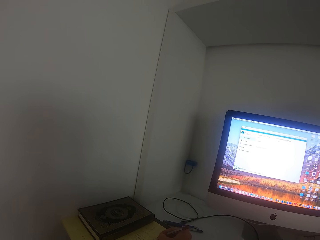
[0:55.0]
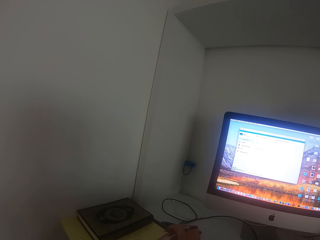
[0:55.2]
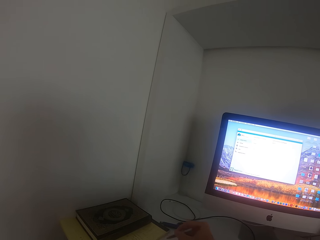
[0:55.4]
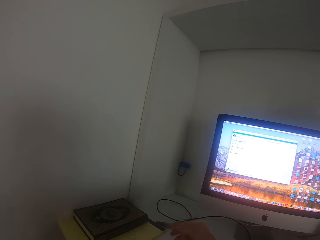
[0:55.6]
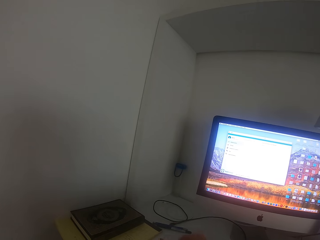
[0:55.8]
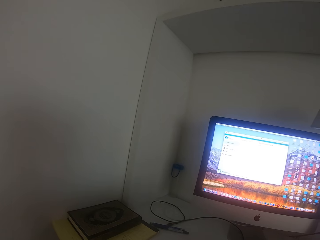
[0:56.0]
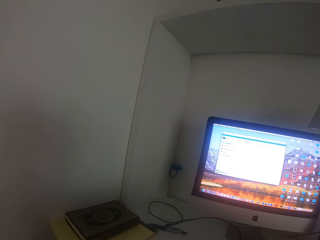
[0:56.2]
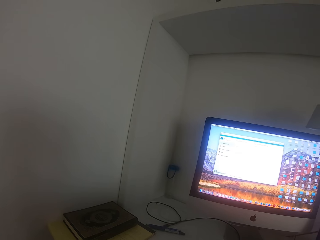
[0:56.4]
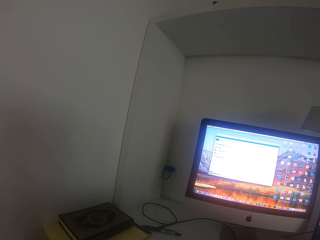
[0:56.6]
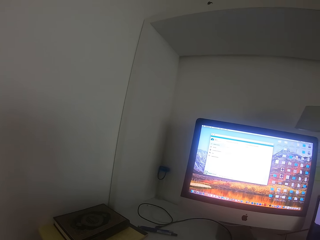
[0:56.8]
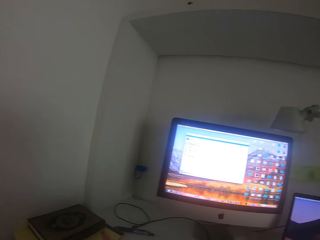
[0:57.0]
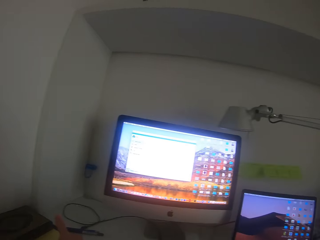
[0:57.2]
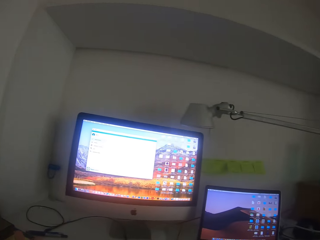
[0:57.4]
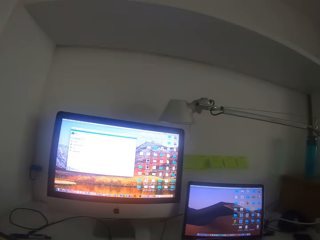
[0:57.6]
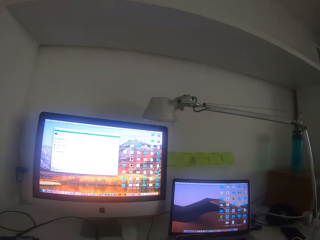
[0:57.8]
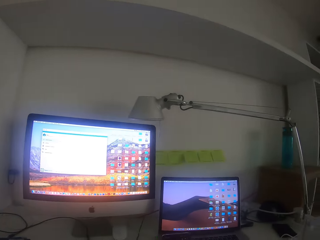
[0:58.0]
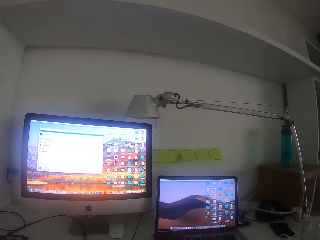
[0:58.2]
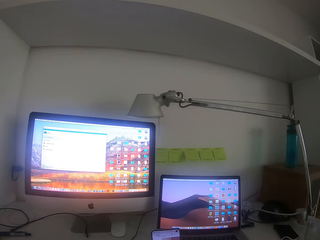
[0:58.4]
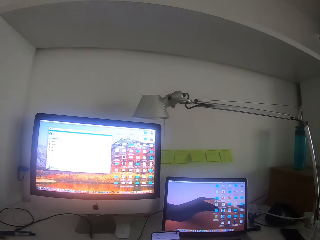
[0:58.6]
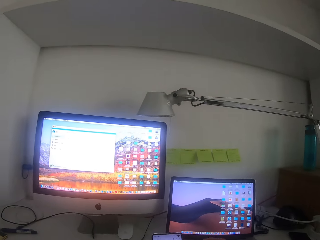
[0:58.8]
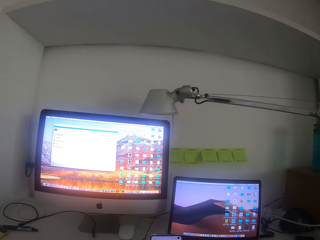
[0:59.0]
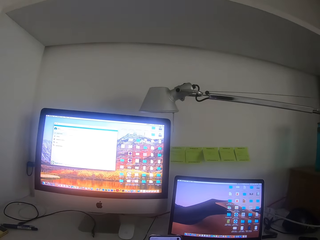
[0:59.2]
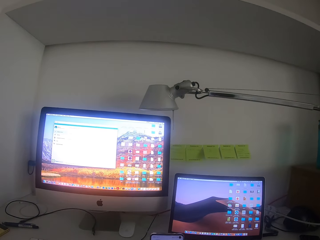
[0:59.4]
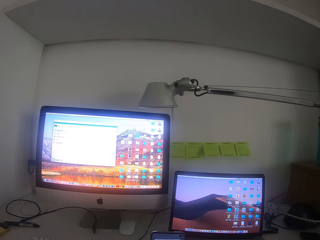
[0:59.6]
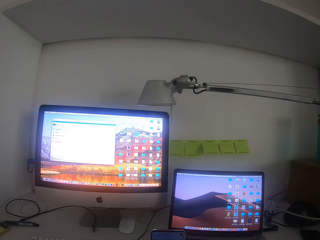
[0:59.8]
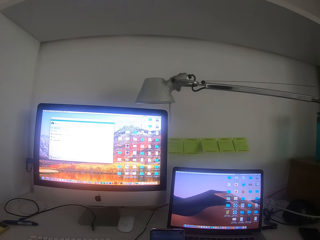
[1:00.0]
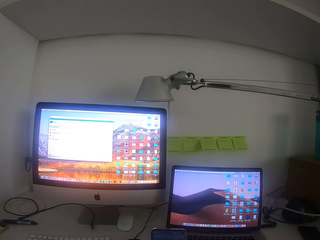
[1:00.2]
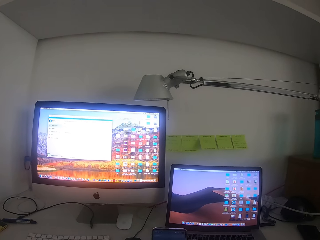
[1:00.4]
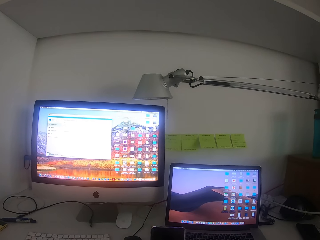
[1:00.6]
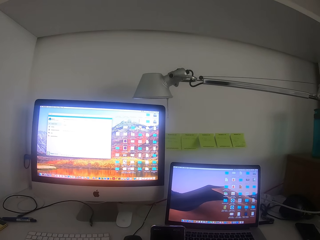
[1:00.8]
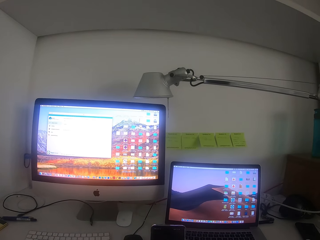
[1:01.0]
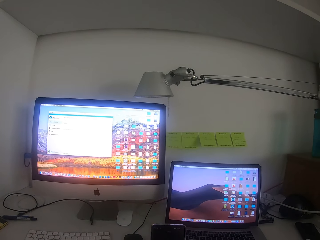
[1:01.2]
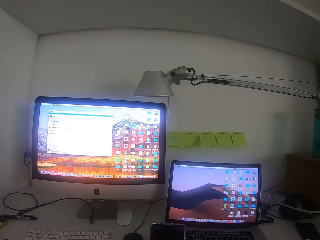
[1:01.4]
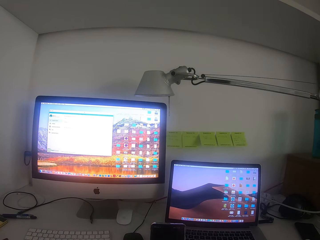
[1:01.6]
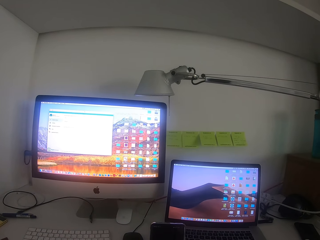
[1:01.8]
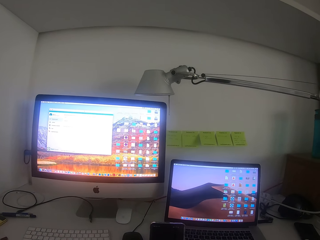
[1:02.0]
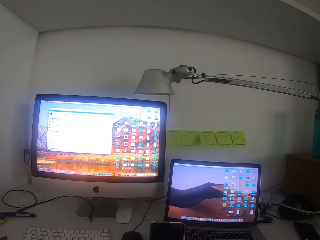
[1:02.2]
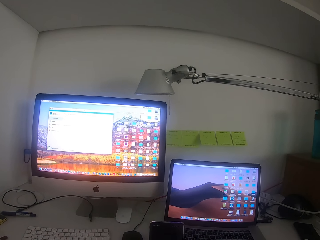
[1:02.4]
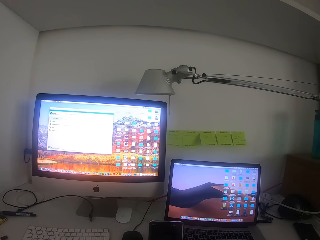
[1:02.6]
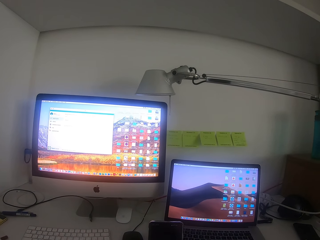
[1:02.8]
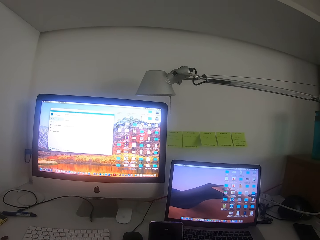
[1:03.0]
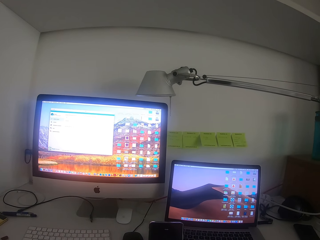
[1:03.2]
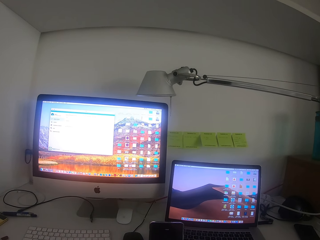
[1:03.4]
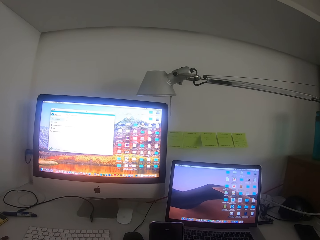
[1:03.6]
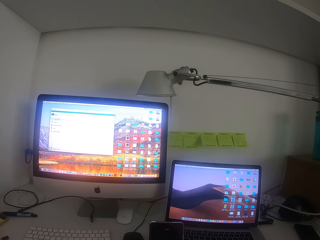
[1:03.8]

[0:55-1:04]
The camera wearer takes a pen and writes. They look at the phone. They operate the phone.
